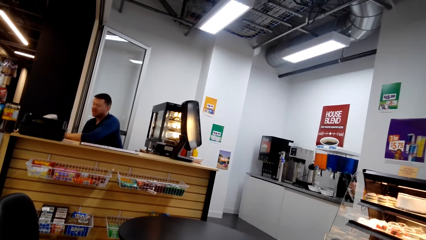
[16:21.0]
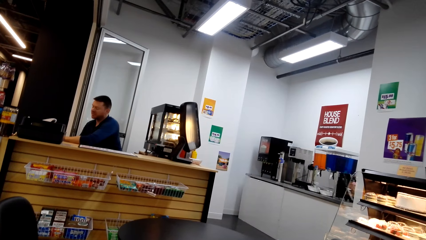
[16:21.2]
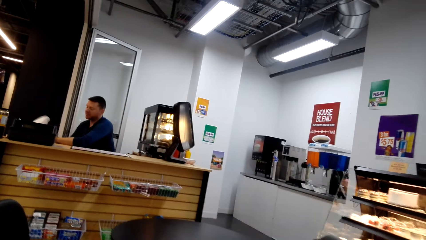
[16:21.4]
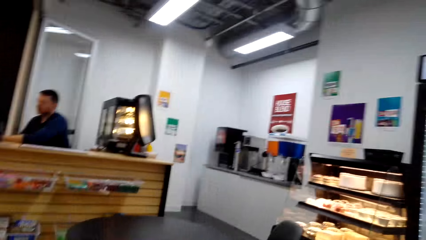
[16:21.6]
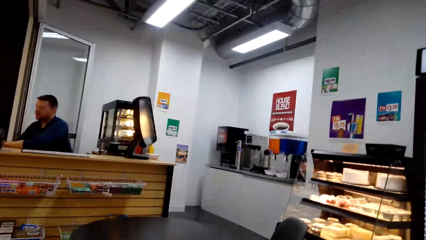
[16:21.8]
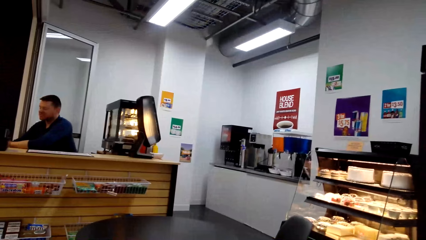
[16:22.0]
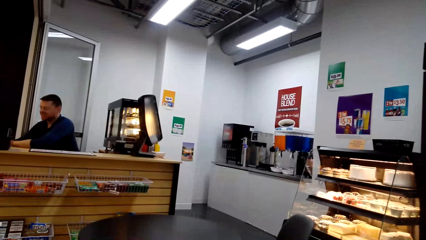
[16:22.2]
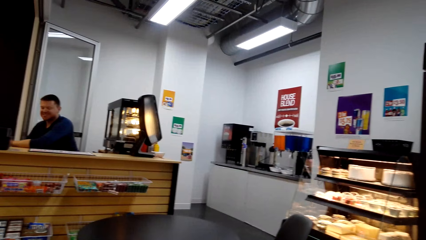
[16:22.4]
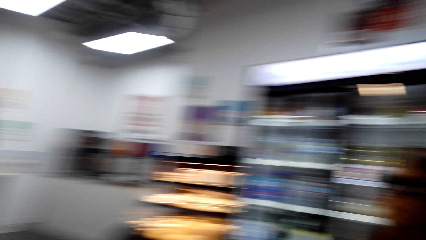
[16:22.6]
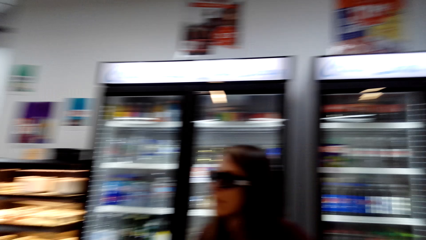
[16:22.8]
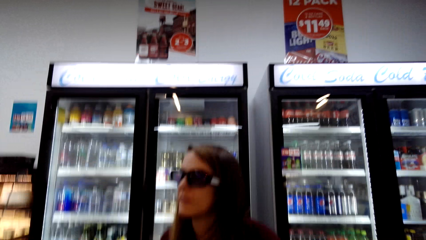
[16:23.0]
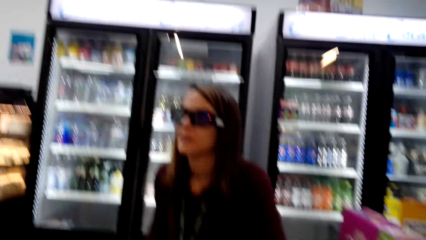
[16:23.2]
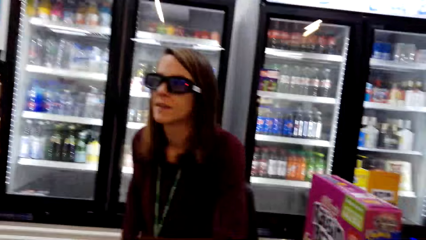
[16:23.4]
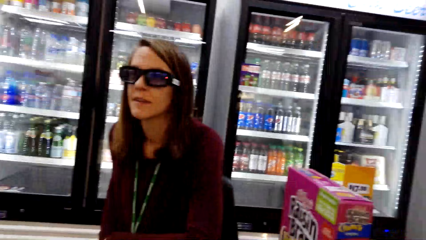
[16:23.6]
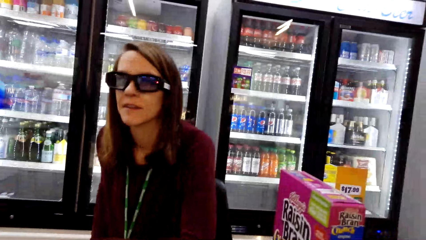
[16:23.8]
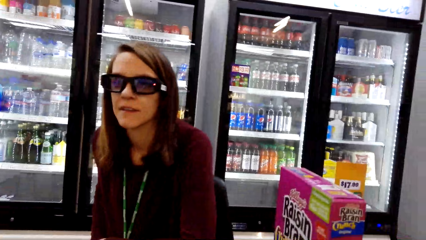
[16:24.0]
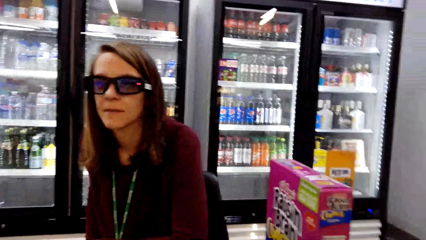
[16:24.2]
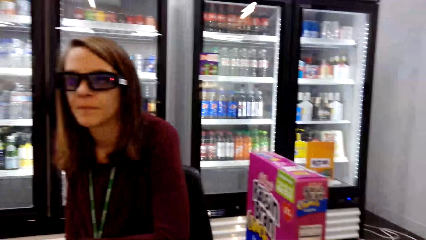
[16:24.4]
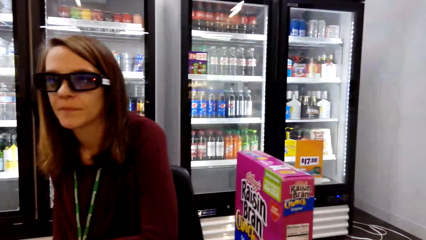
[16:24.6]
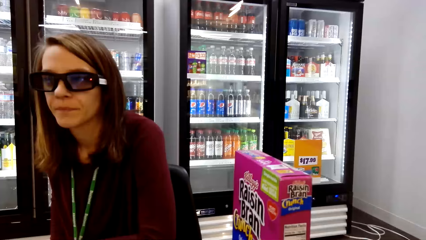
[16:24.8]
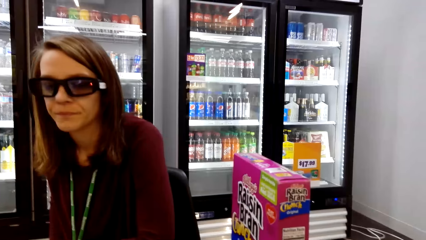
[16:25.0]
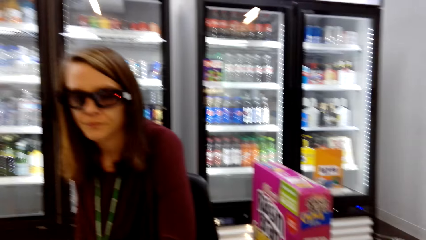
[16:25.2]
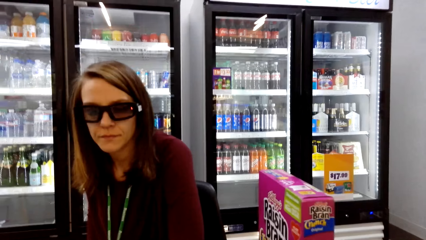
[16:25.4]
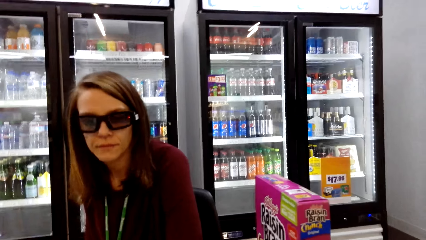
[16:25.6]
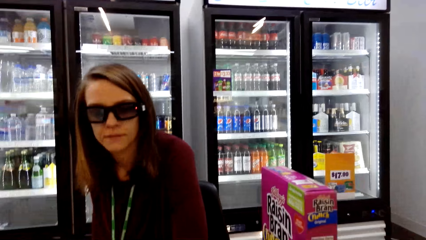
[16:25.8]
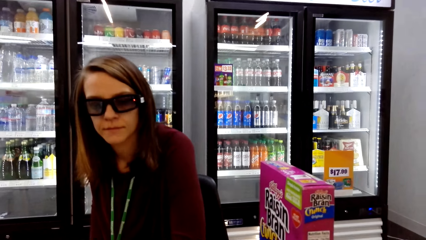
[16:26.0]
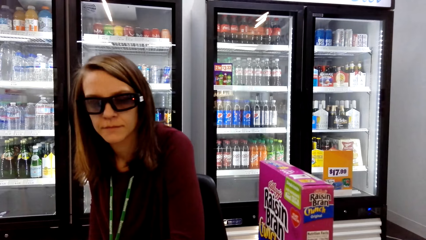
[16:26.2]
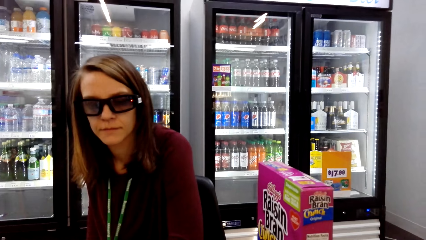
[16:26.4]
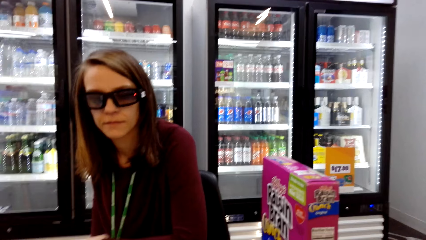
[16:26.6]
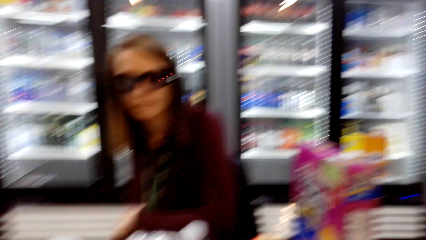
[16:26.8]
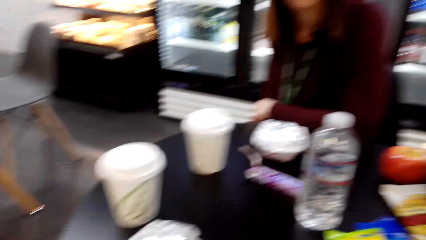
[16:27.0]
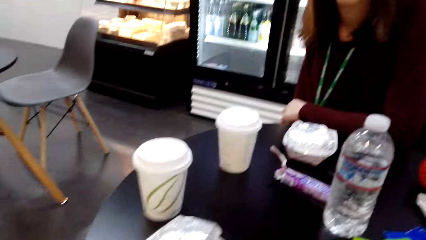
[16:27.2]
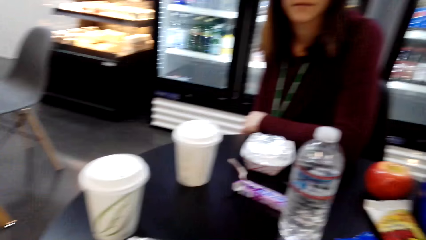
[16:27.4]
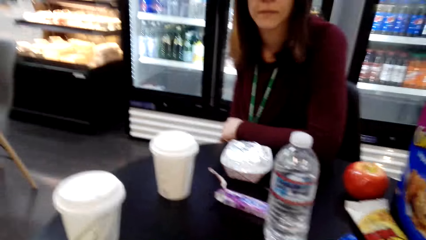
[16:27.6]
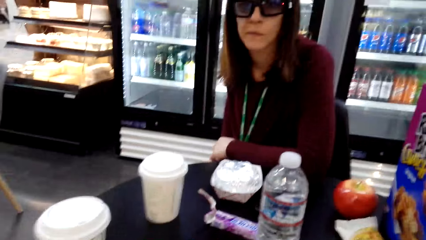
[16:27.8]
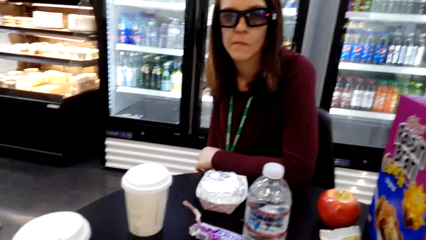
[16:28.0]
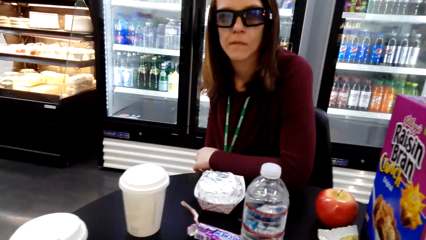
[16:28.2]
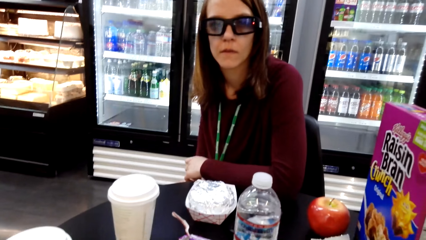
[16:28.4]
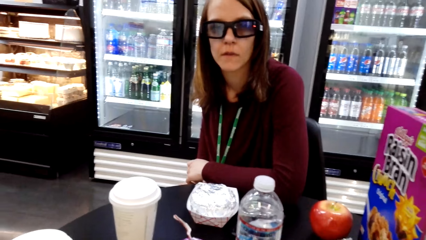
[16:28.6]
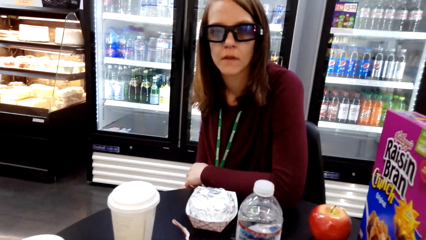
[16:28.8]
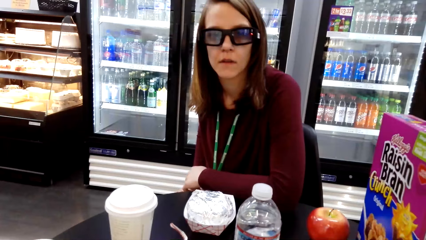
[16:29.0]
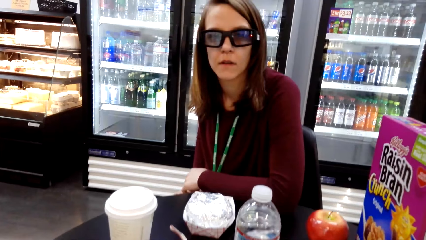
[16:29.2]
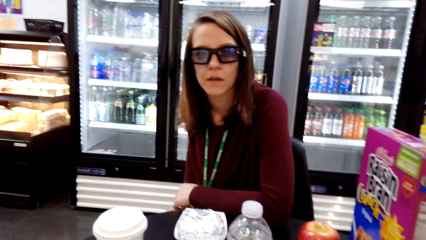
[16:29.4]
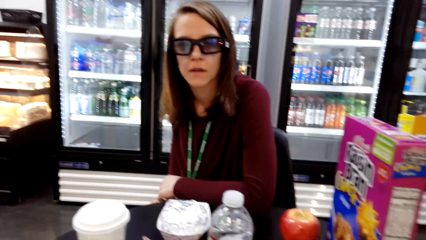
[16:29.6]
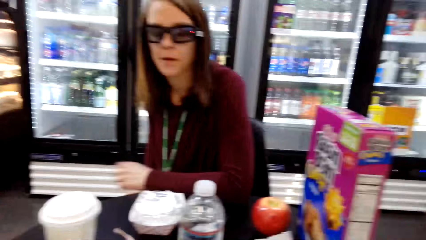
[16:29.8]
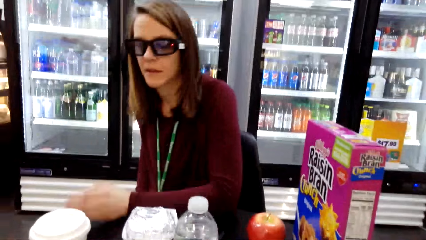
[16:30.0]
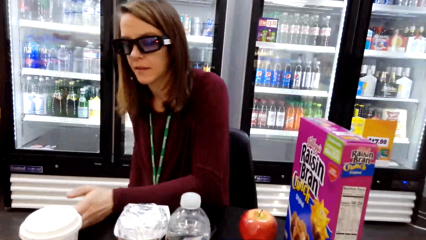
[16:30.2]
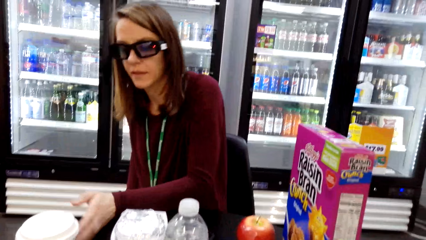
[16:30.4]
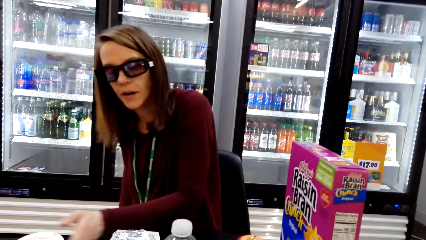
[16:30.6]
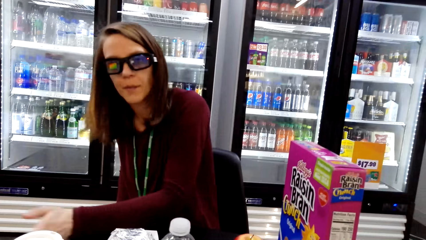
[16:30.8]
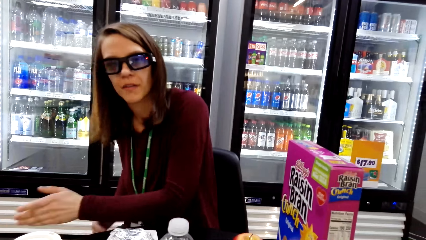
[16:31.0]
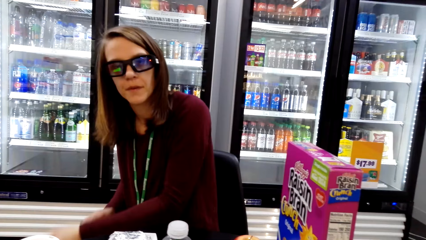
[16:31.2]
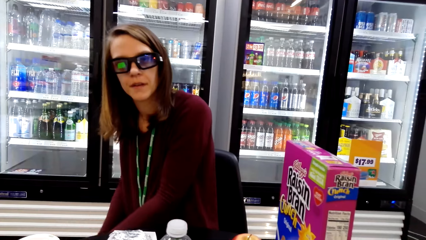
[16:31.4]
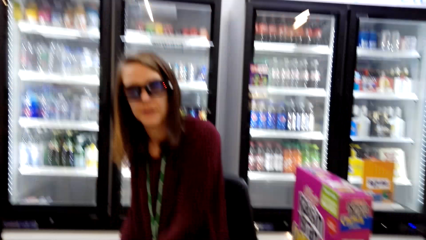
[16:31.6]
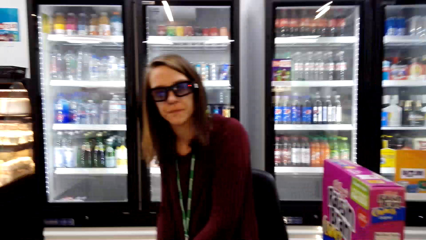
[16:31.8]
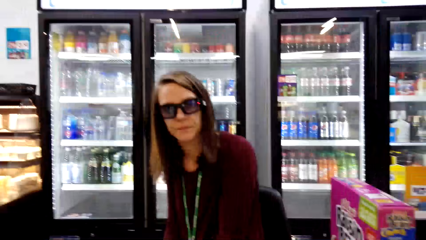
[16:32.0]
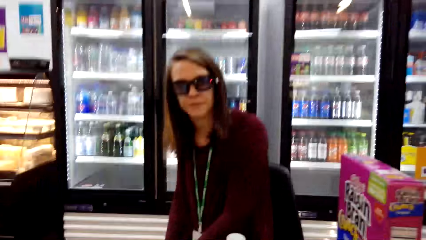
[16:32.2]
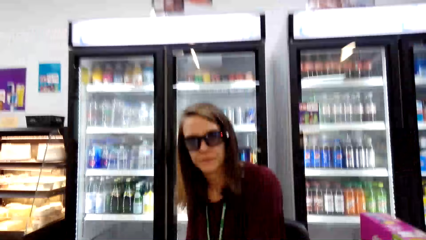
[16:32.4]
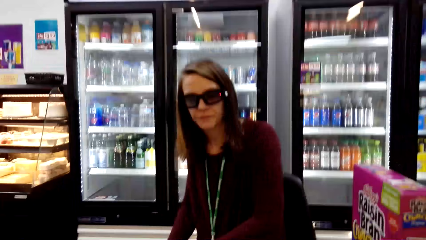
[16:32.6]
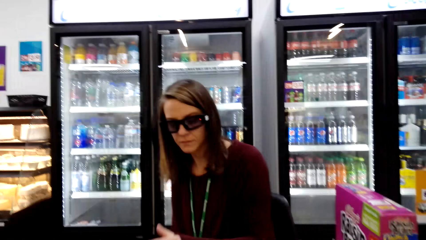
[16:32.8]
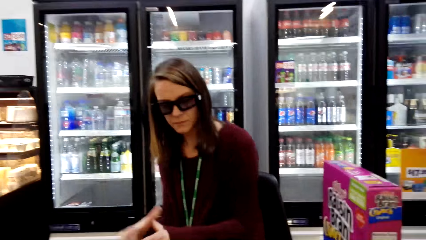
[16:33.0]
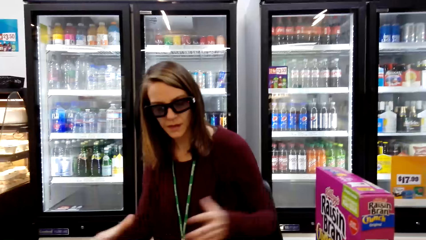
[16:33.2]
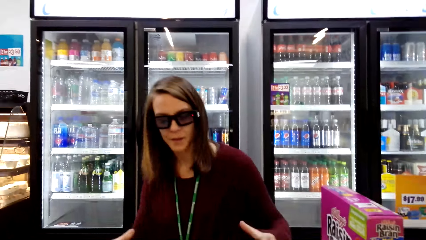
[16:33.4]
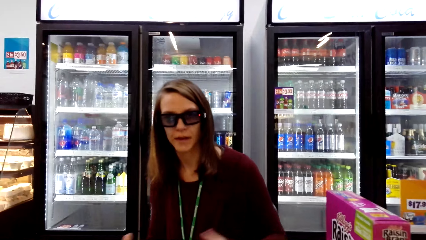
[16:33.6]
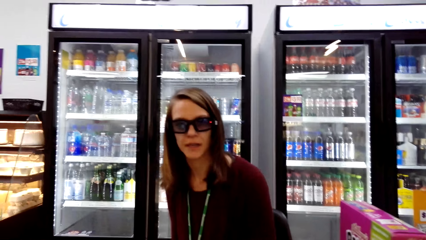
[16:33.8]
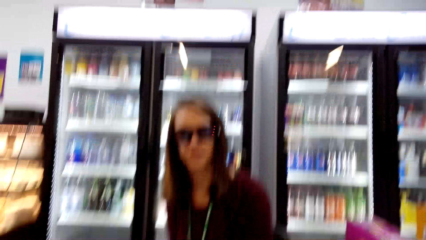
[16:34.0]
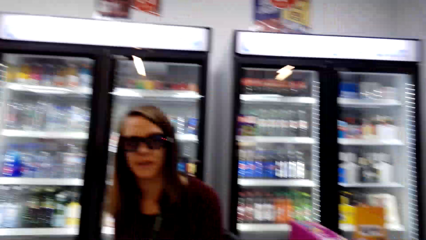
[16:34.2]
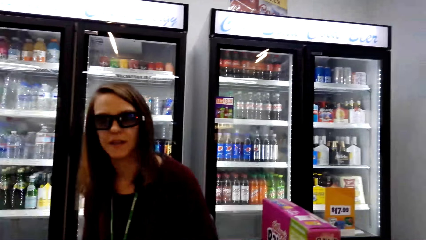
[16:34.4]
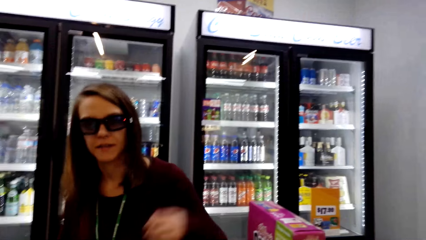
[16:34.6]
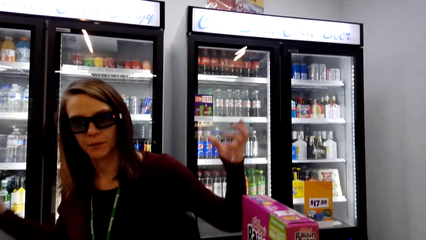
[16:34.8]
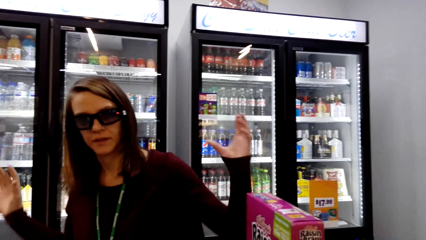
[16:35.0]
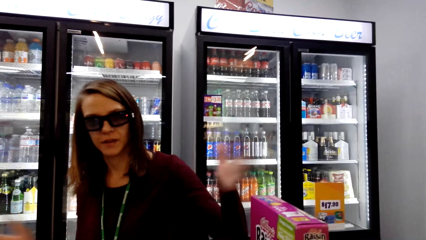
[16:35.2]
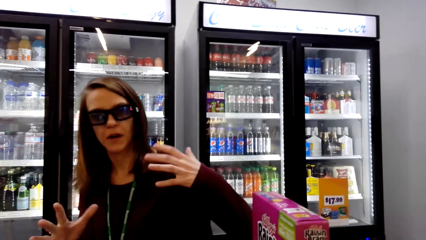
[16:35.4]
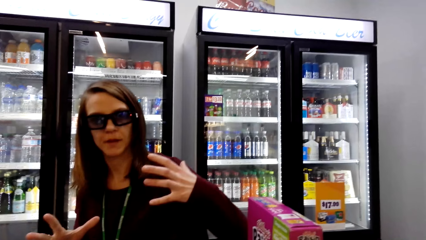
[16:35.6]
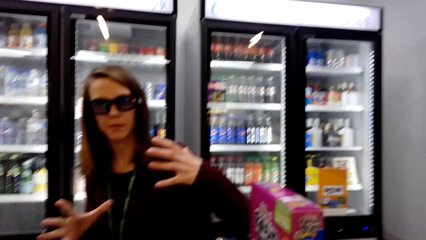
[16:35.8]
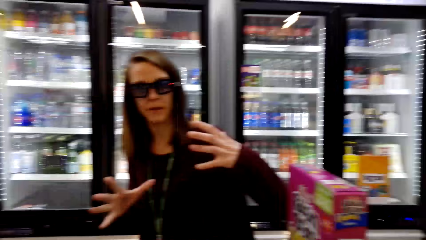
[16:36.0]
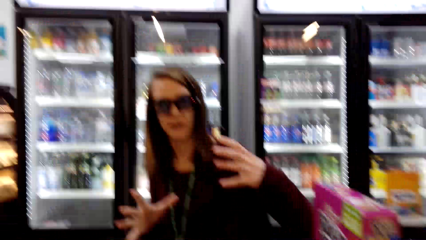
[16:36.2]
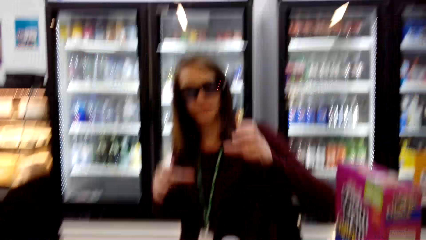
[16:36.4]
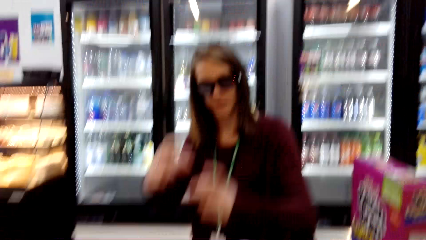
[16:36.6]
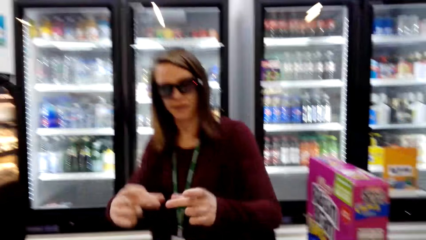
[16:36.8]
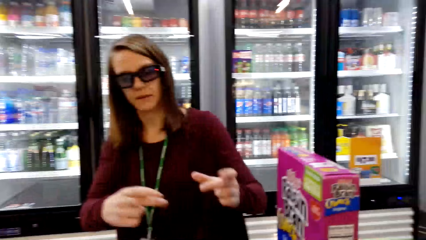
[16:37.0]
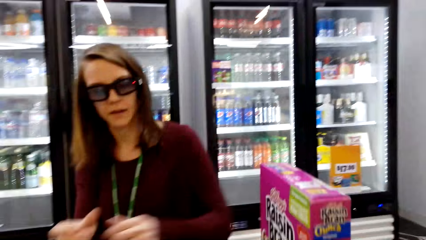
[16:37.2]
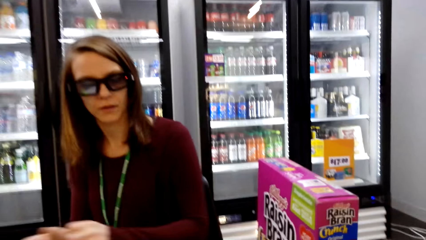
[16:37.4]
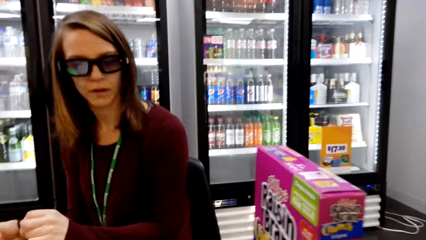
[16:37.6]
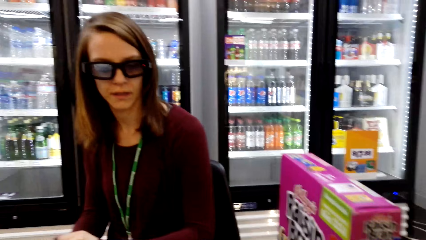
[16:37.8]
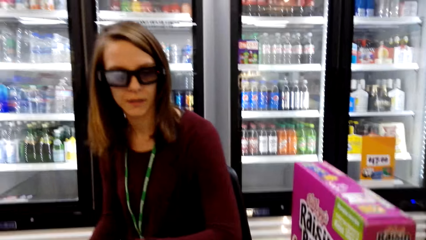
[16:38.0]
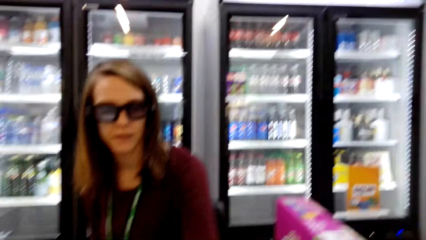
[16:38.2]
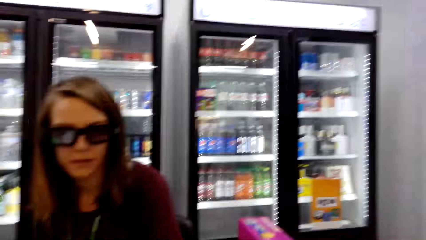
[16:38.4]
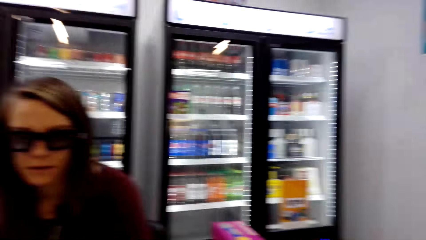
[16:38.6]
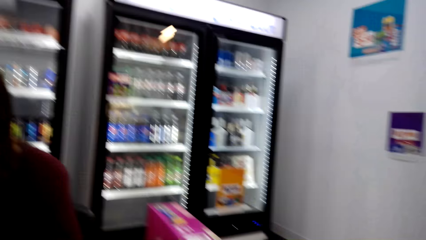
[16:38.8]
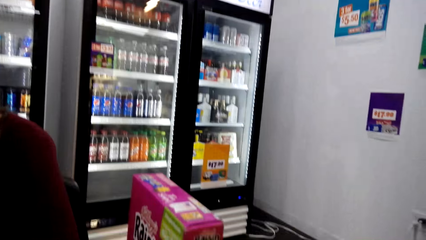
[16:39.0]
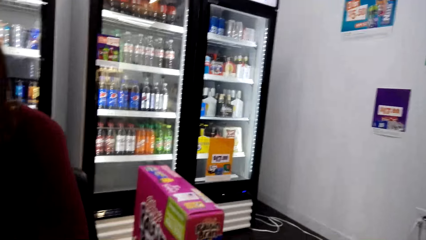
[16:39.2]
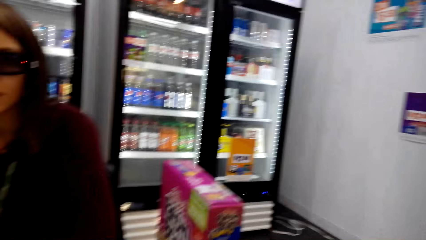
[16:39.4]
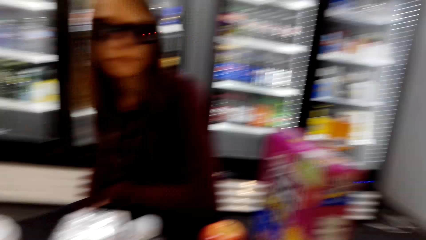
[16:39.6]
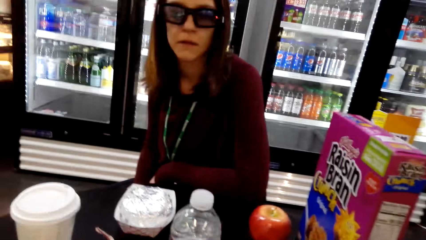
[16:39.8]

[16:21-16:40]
The camera wearer converses with a woman. The woman moves her hands. The camera wearer converses with the woman. The woman moves her hands. The camera wearer converses with the woman. The woman moves her hands. The camera wearer converses with the woman.
